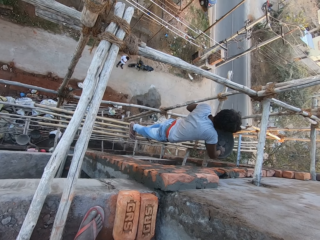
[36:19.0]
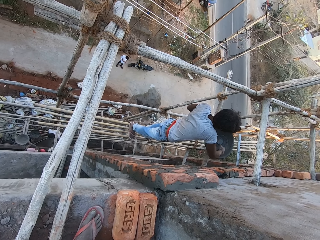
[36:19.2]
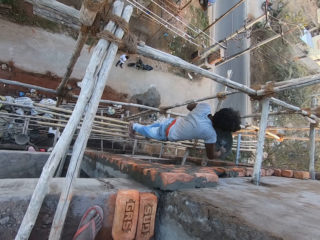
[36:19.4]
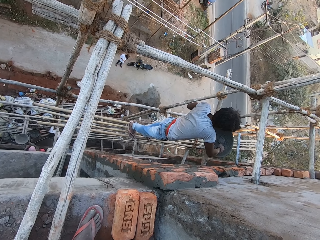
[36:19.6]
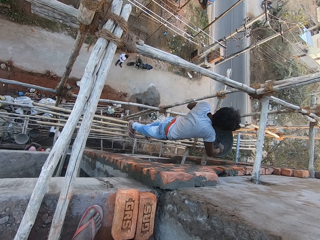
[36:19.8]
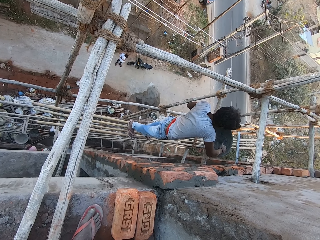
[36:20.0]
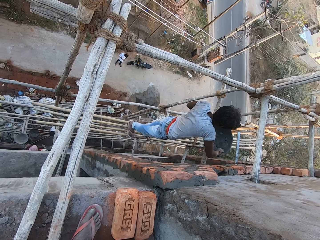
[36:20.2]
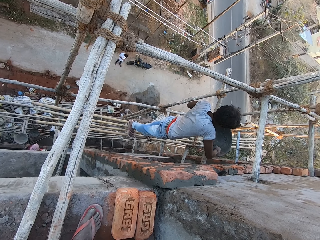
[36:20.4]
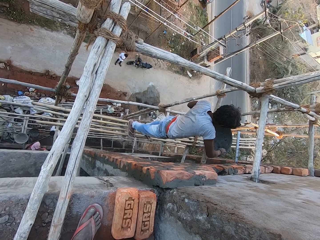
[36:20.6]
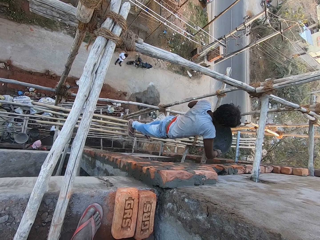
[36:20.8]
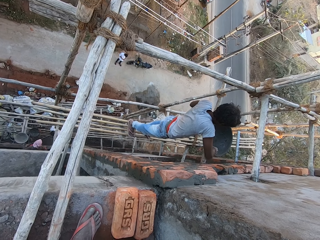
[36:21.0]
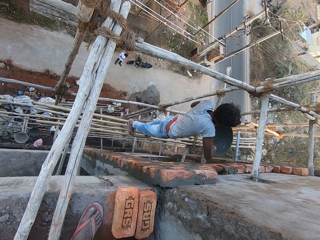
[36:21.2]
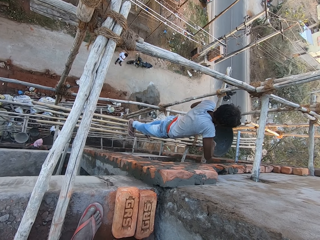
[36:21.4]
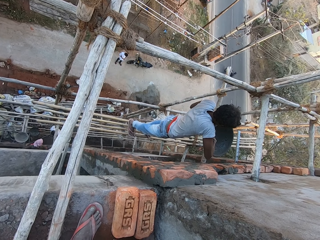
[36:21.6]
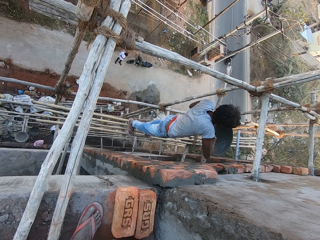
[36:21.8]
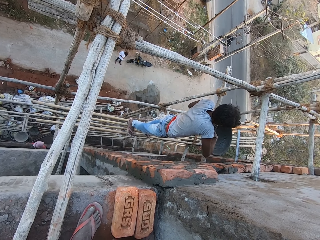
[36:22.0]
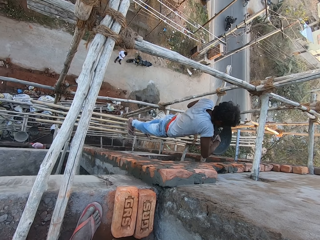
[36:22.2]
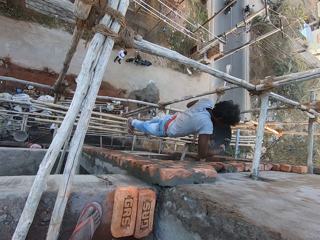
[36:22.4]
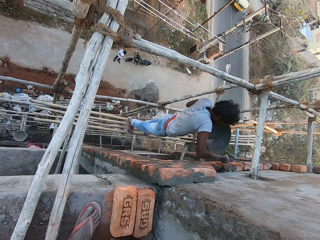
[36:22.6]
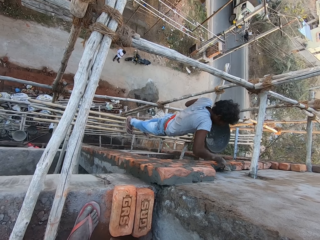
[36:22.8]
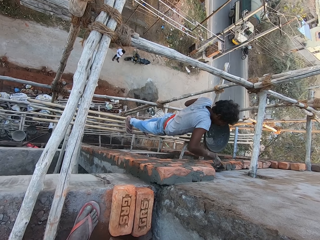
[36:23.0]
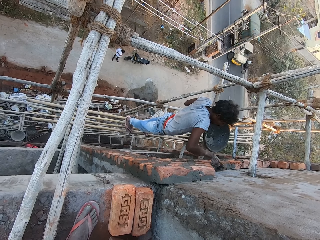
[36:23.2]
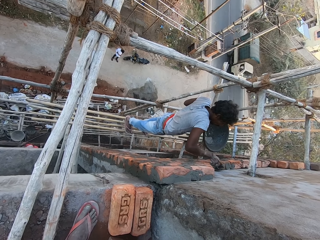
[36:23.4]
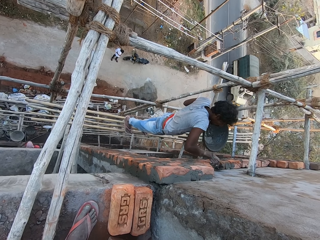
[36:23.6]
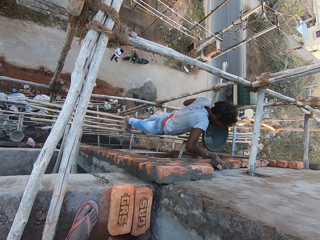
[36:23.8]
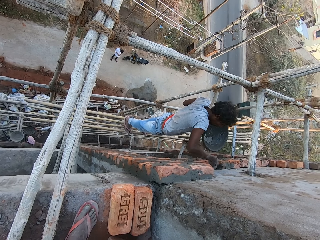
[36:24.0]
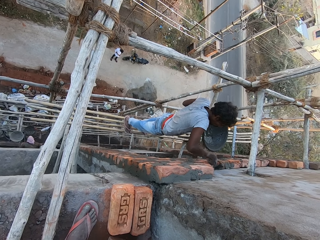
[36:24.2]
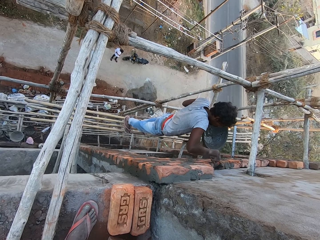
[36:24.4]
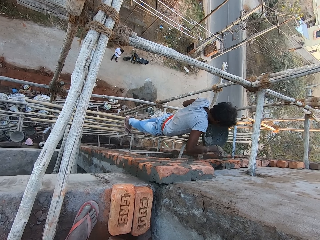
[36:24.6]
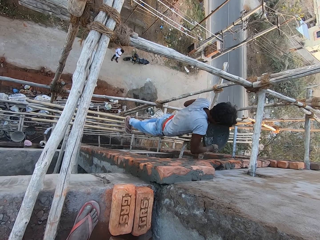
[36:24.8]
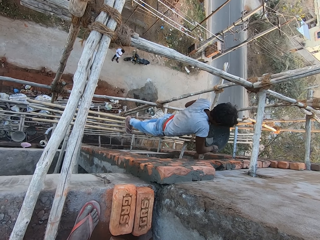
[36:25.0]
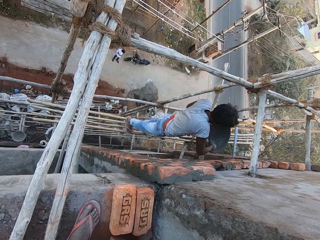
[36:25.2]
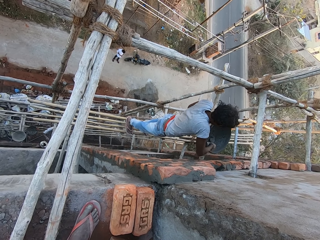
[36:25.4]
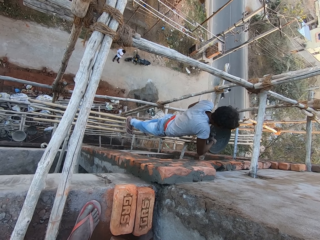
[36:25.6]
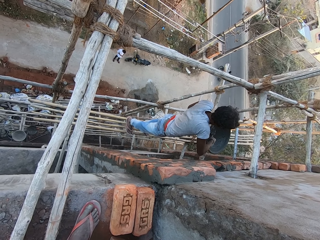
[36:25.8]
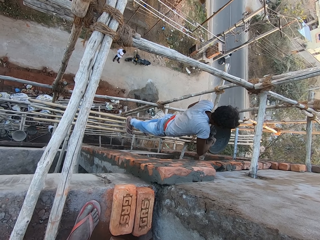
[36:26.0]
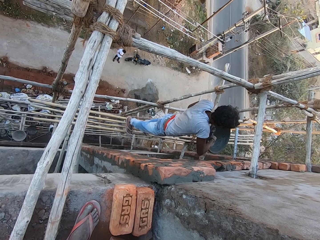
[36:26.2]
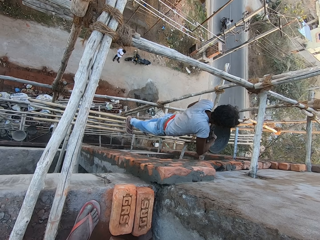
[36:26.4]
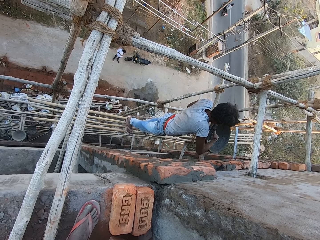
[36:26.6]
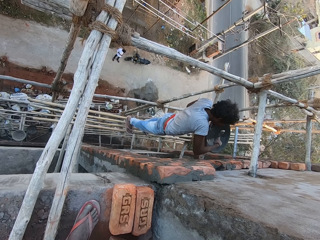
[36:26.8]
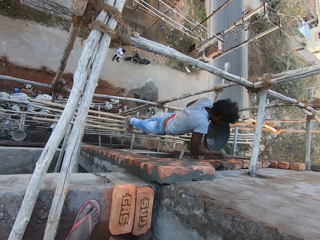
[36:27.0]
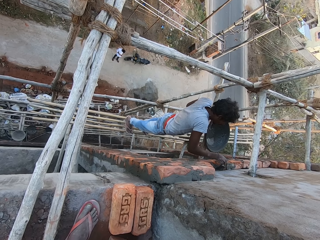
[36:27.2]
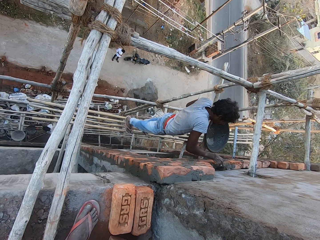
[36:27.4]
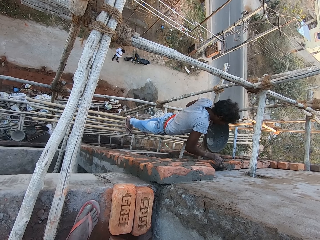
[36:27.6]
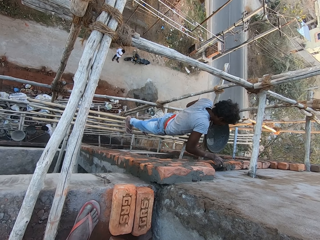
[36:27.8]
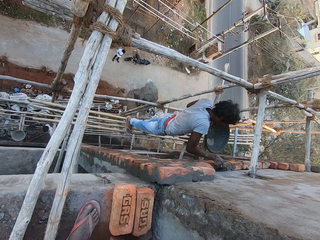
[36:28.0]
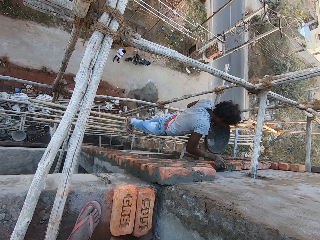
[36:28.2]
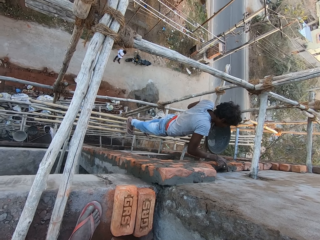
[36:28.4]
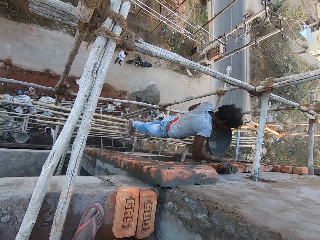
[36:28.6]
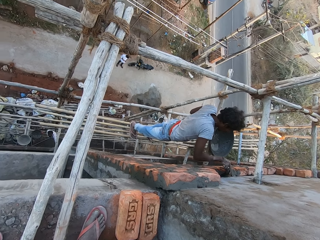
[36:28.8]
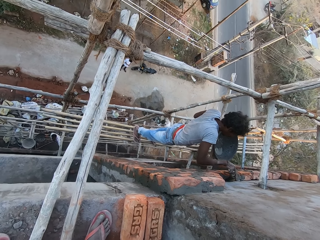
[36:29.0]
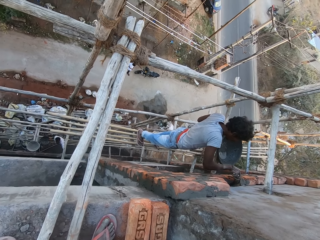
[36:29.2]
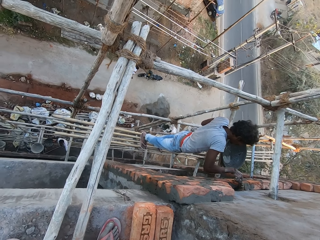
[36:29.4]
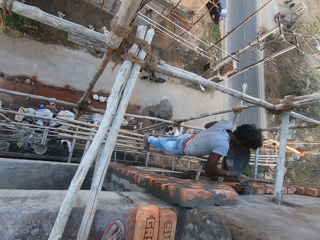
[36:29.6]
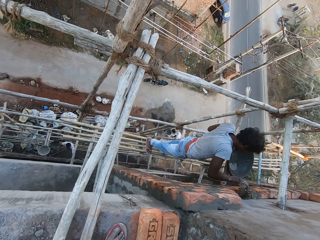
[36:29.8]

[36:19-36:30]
A man scoops concrete with a brick trowel. The man plasters the brick on the wall with the concrete in the trowel in his right hand. He takes the concrete from the mortar pan in his left hand with the trowel in his right hand. He puts the concrete in the trowel in his right hand on the brick on the wall. He spreads the concrete on the brick on the wall with the trowel in his right hand.

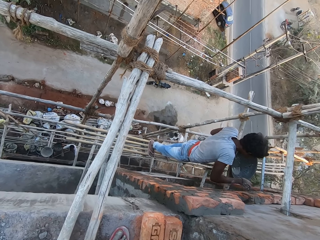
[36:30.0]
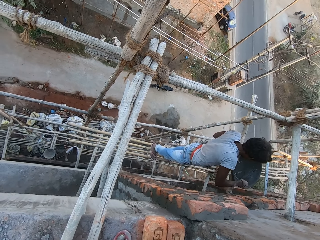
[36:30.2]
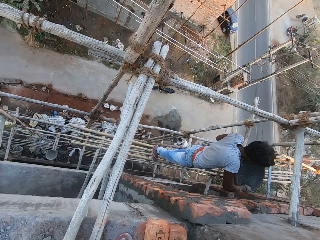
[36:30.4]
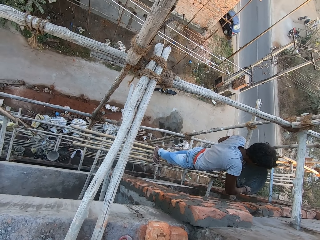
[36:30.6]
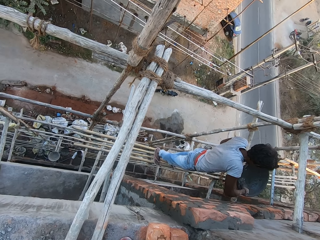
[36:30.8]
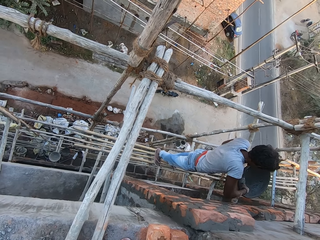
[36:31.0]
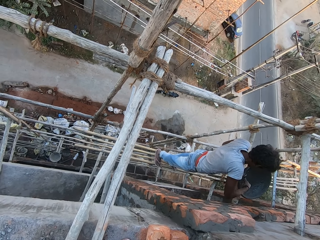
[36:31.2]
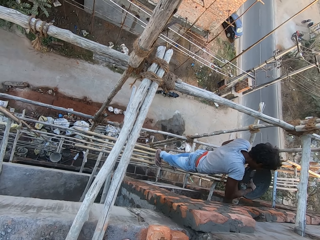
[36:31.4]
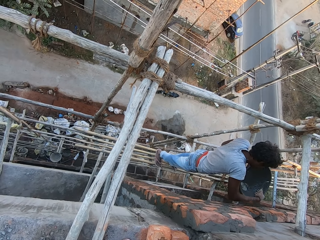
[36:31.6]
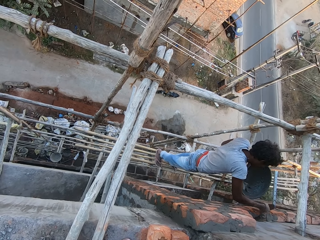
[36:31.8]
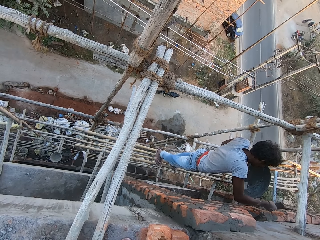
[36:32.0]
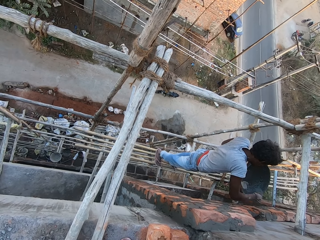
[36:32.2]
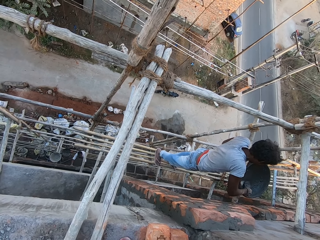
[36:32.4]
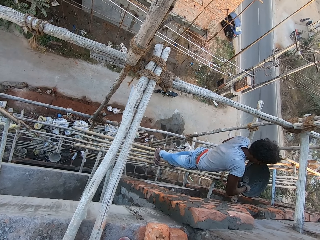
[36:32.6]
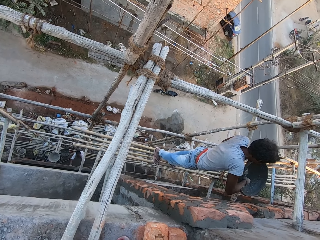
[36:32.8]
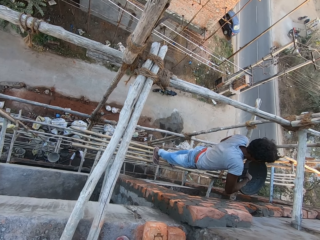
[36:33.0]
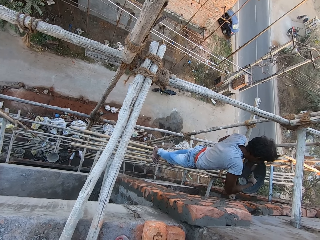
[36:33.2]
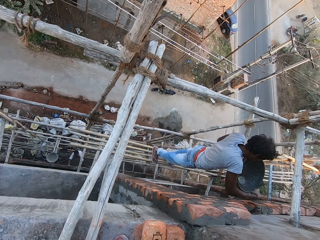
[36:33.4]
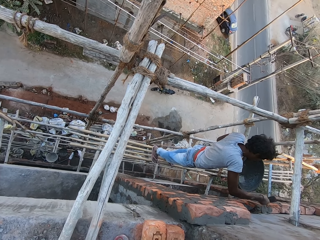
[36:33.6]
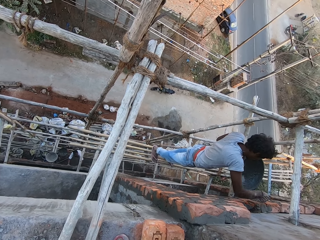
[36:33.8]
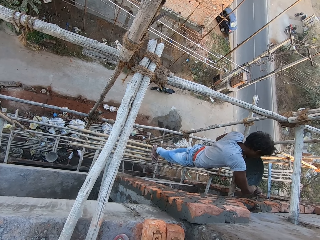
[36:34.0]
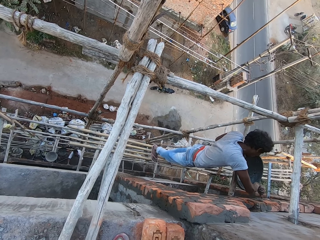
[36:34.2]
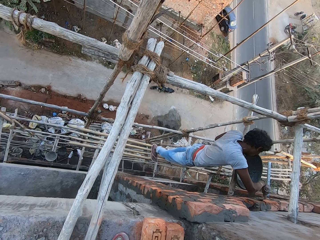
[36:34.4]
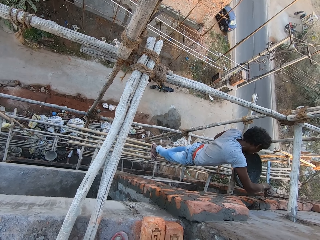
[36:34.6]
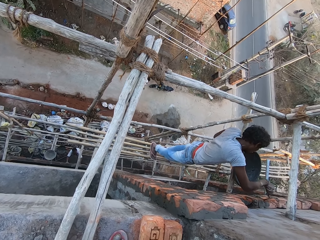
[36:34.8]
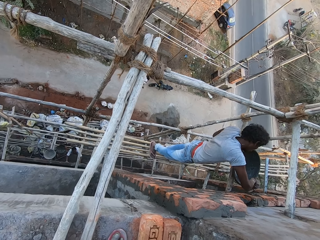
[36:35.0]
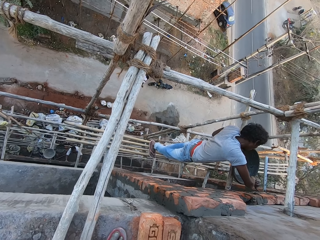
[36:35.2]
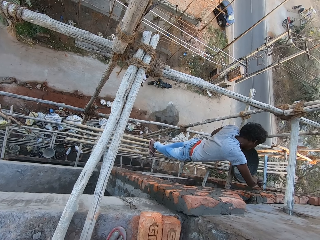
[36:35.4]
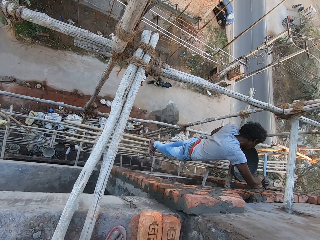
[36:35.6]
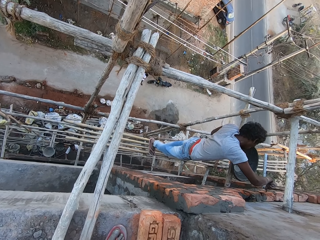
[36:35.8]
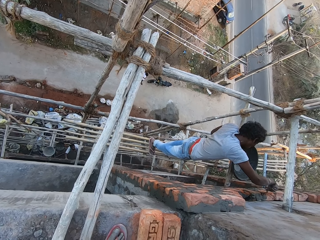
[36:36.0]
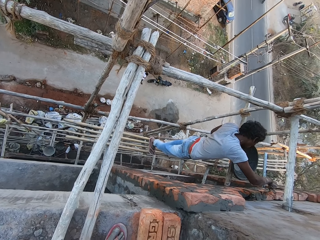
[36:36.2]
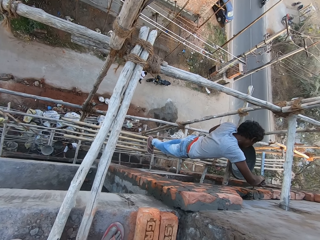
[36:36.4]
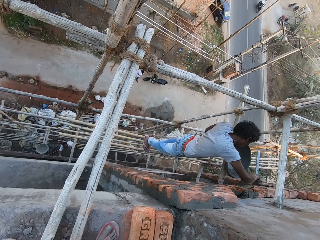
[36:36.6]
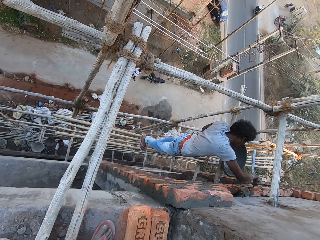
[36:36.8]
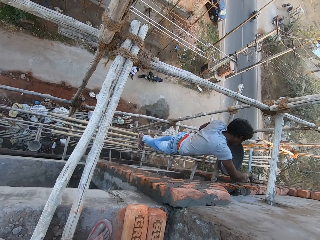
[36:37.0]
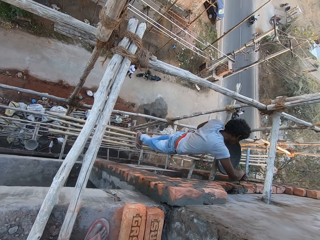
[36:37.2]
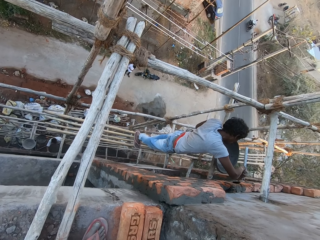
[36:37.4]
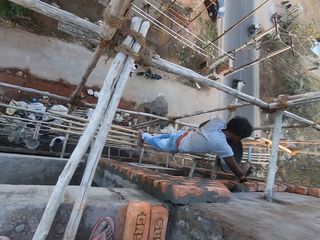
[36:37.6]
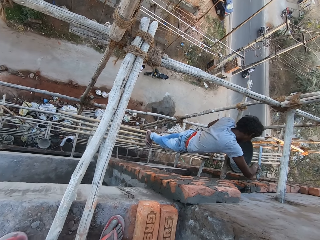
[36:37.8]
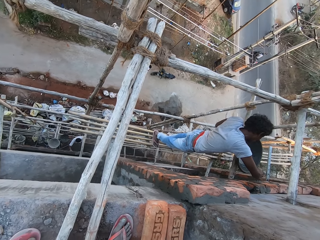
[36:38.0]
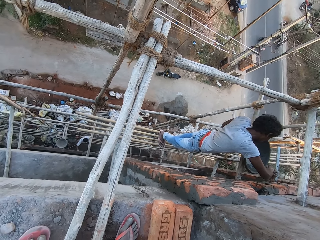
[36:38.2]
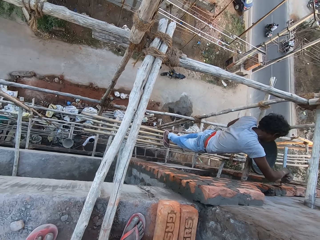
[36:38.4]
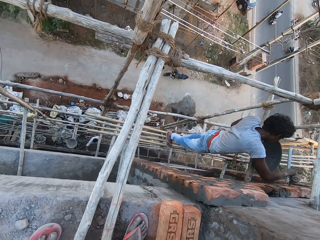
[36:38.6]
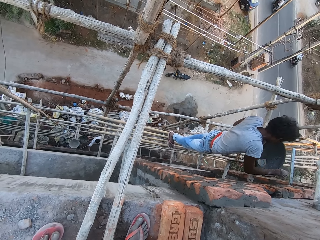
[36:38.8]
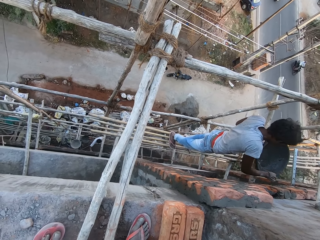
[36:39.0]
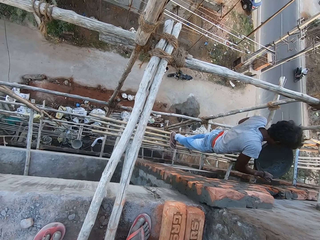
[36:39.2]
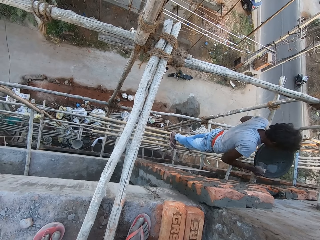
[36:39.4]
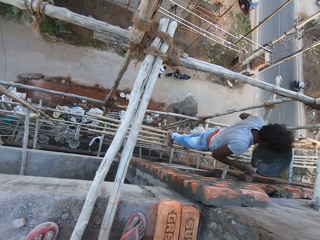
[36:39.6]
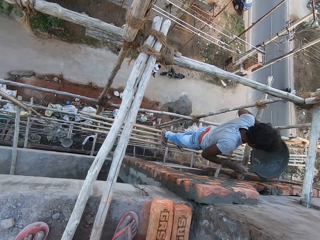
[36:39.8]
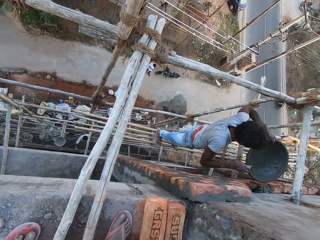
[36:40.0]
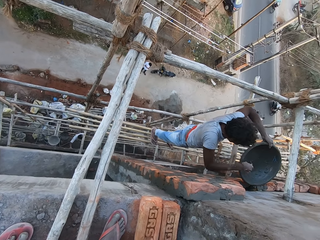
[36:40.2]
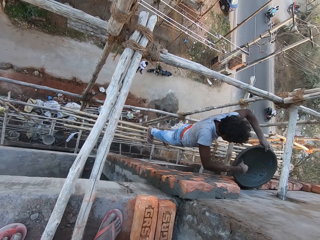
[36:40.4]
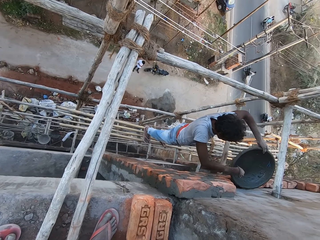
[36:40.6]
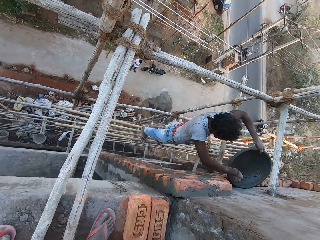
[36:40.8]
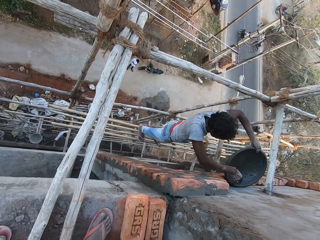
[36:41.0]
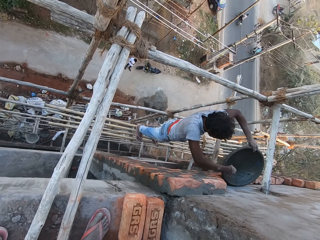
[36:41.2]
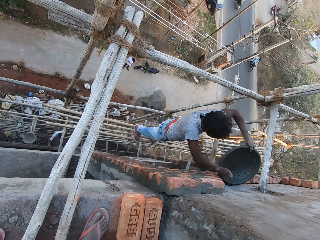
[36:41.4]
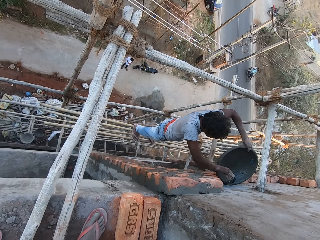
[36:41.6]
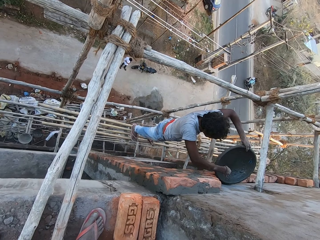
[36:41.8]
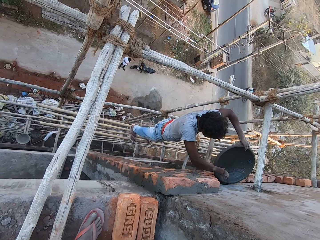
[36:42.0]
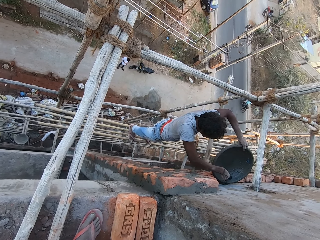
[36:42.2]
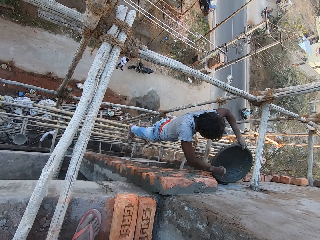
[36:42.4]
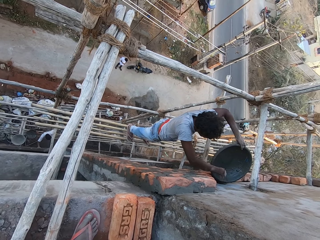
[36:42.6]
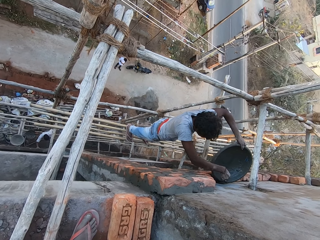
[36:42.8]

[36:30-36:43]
The man takes concrete from the mortar pan in his left hand with the brick trowel in his right hand. The man touches the brick on the wall with the trowel in his right hand. The man takes concrete from the mortar pan in his left hand with the trowel in his right hand. The man plasters the brick on the wall with the concrete in the trowel in his right hand. The man touches the mortar pan in his left hand with the trowel in his right hand. The man places the mortar pan in his left hand on the wall, and puts concrete on the wall from the mortar pan in his left hand with the trowel in his right hand.
